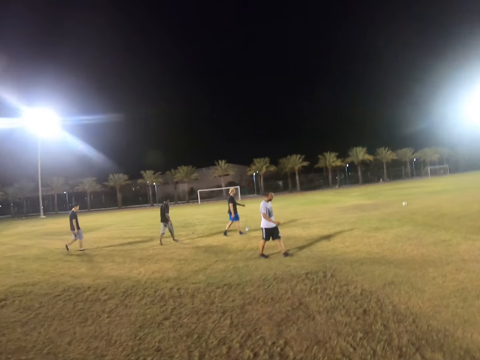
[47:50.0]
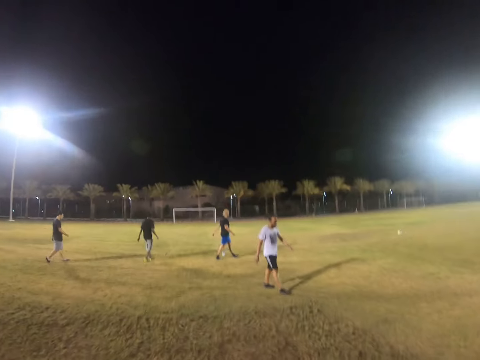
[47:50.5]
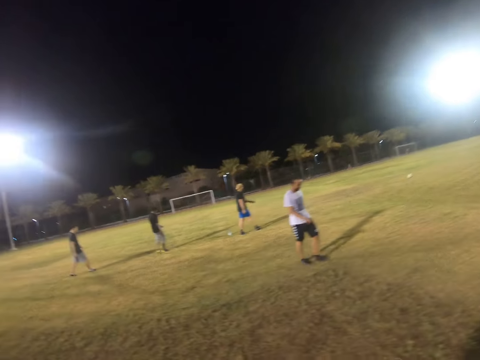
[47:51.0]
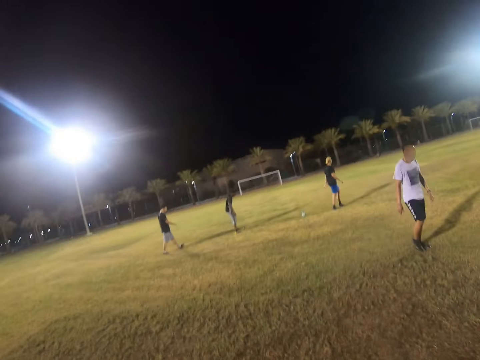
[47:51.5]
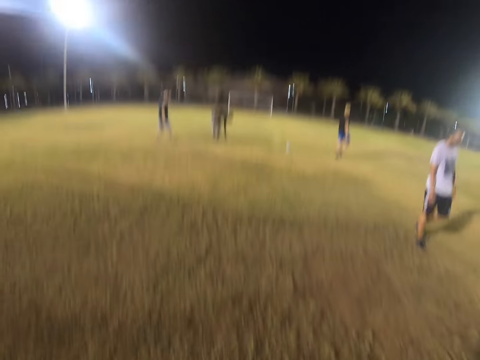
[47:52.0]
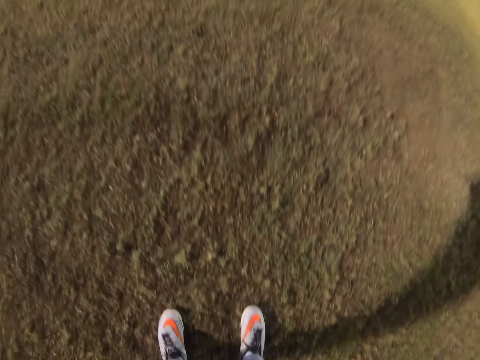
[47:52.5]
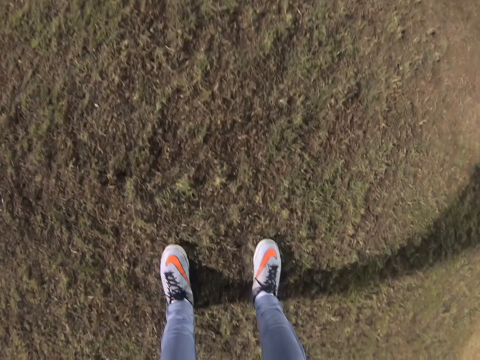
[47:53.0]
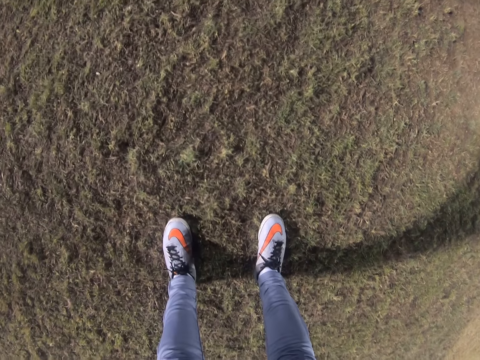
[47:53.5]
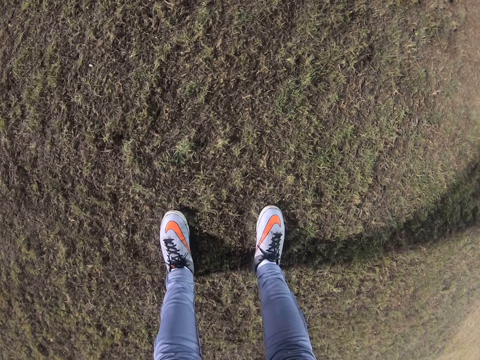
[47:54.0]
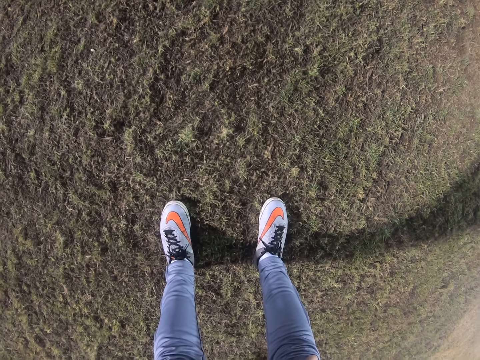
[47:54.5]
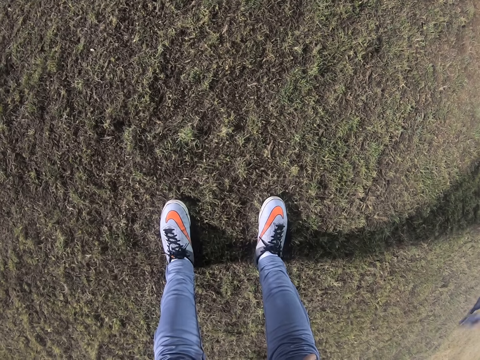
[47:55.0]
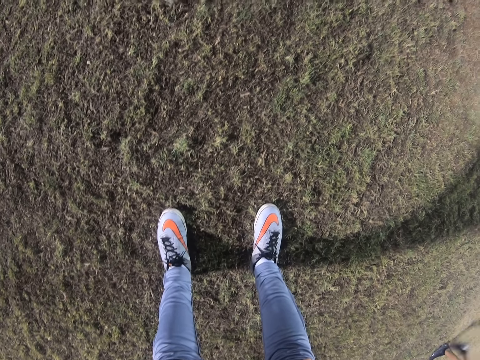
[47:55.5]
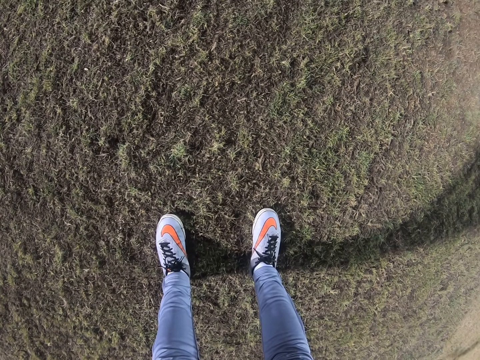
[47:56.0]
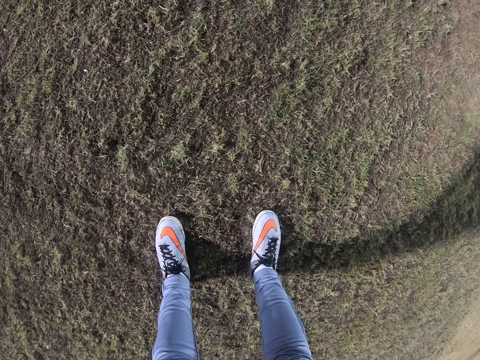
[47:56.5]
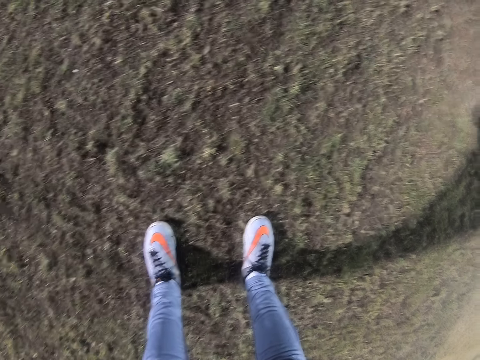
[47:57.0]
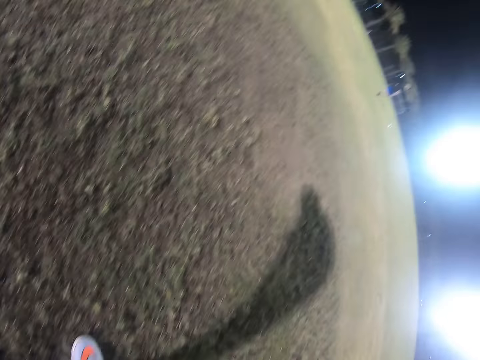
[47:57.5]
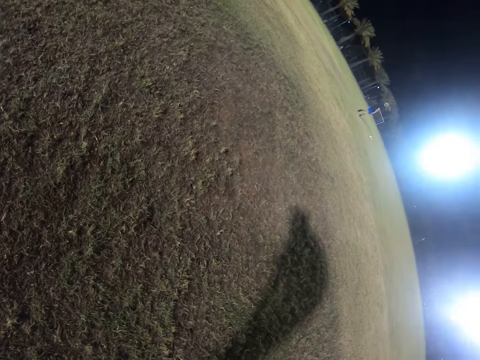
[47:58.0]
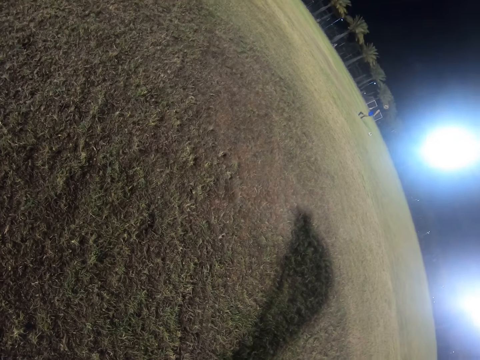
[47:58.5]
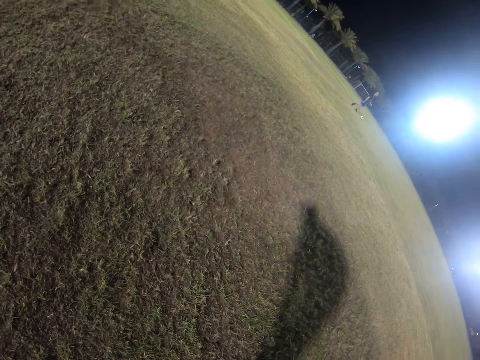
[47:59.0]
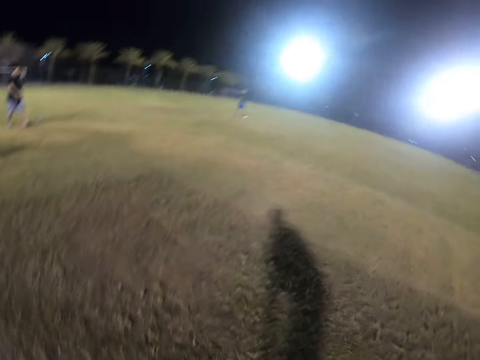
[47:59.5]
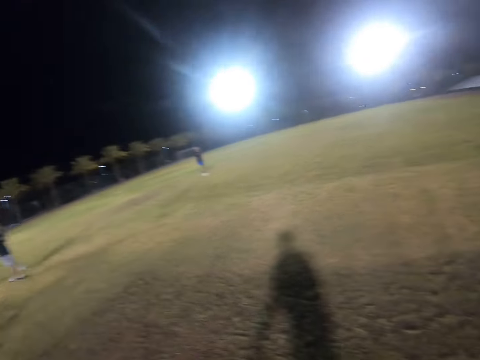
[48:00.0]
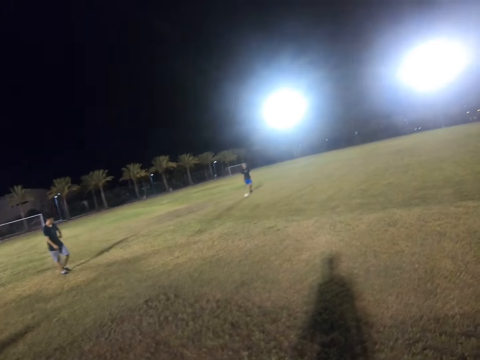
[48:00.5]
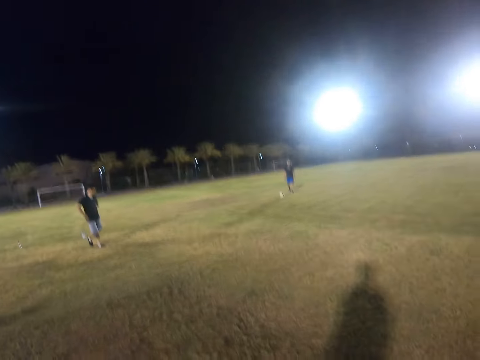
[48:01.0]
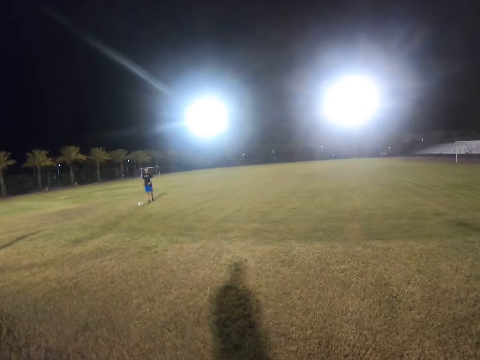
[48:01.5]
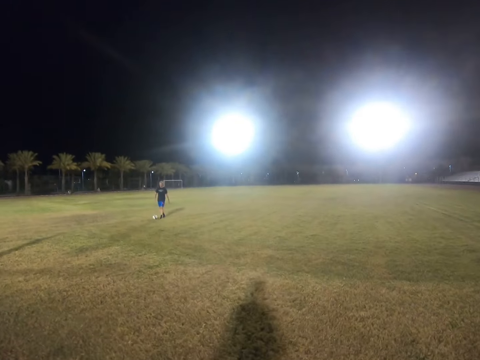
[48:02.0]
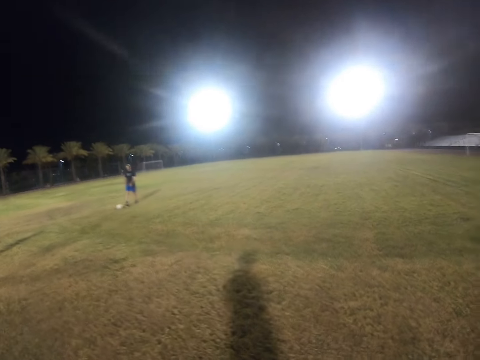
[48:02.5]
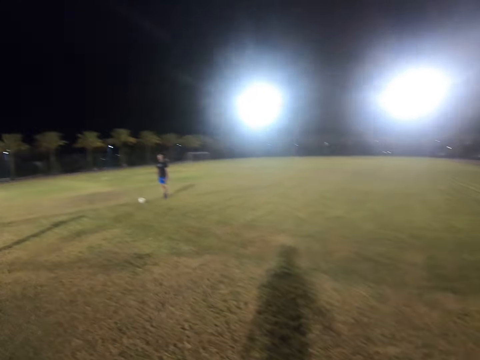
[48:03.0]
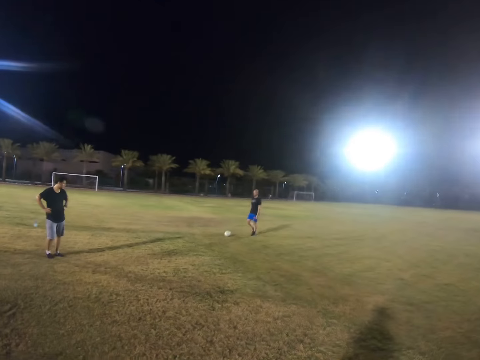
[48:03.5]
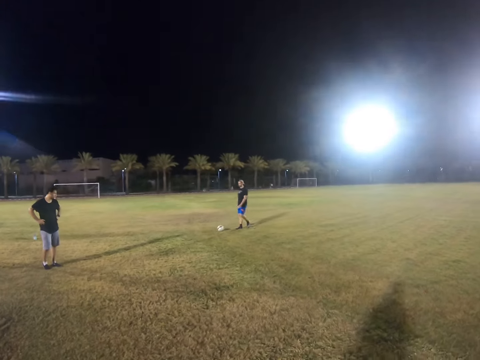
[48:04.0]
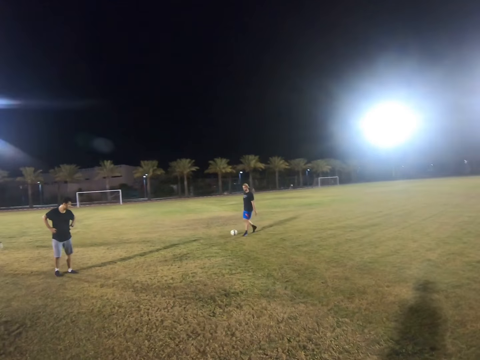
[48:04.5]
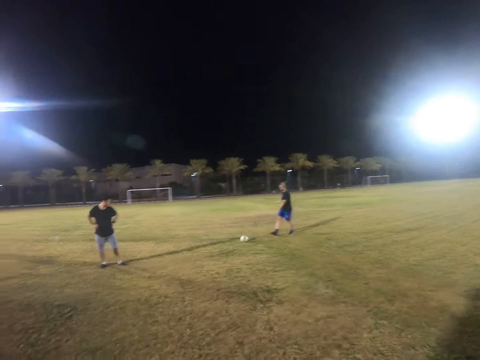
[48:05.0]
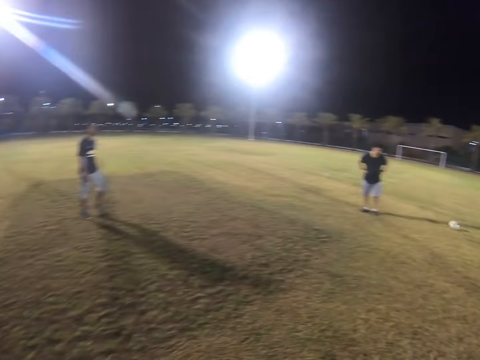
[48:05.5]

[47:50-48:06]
The camera wearer looks down on the ground. They look on the other side. They look around. They walk on the field.

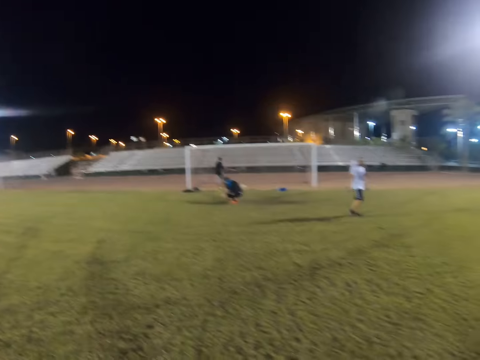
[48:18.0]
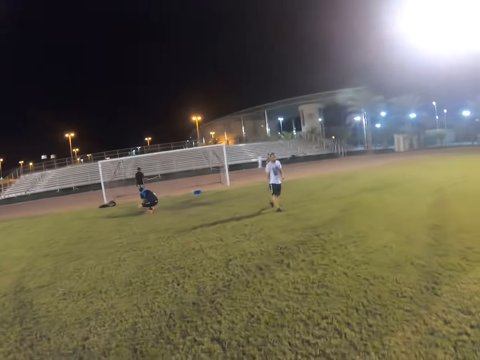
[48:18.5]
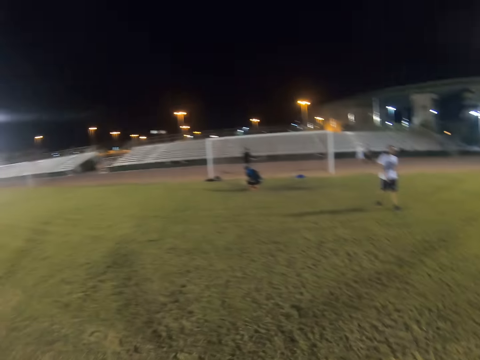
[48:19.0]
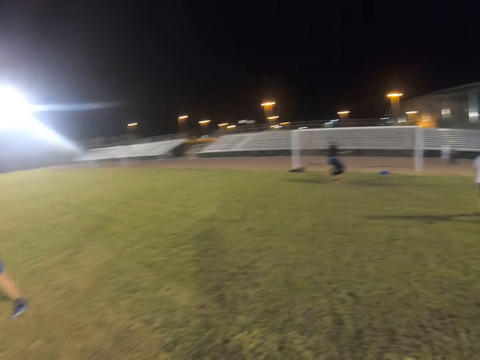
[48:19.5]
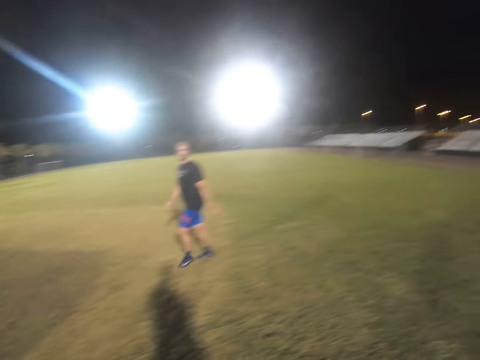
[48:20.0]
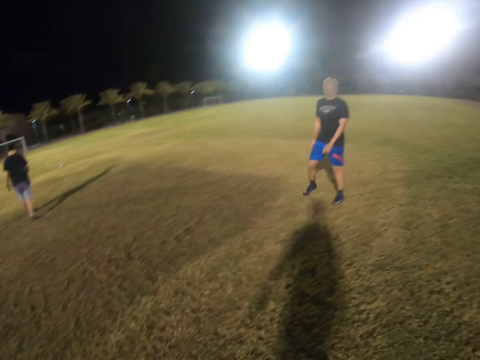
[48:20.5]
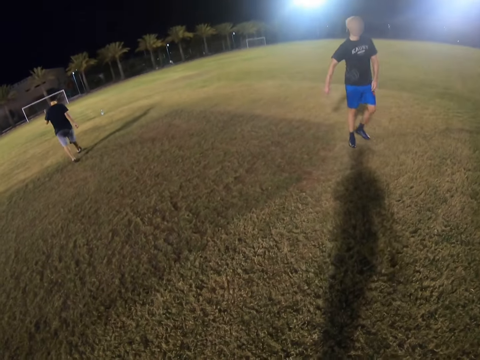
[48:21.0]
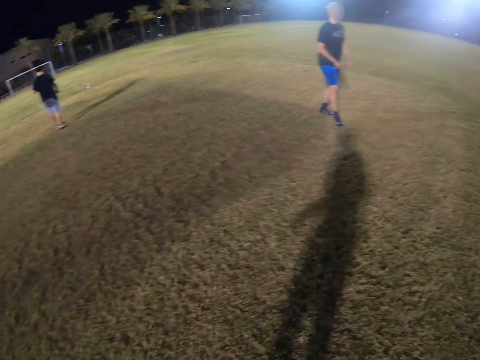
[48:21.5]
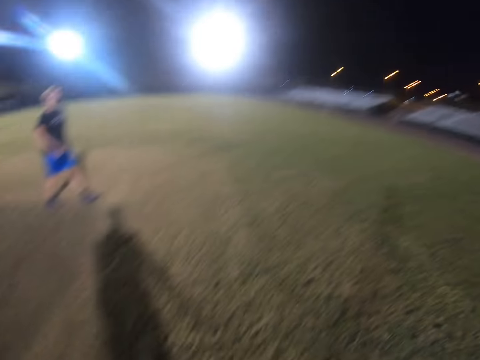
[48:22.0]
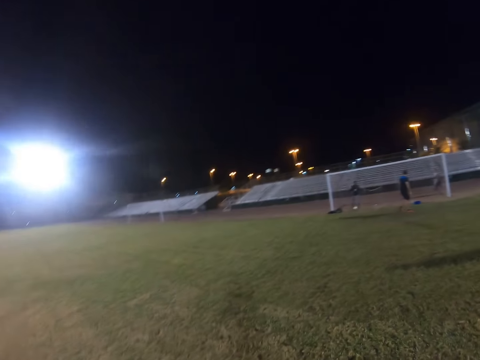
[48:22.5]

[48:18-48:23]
The camera wearer looks around the field.

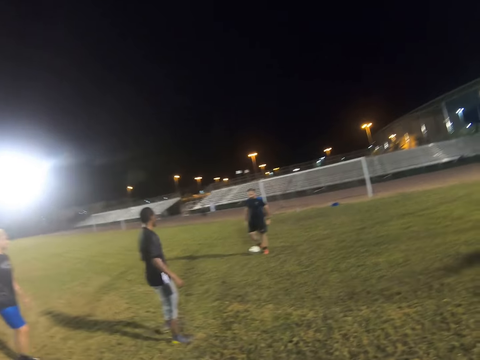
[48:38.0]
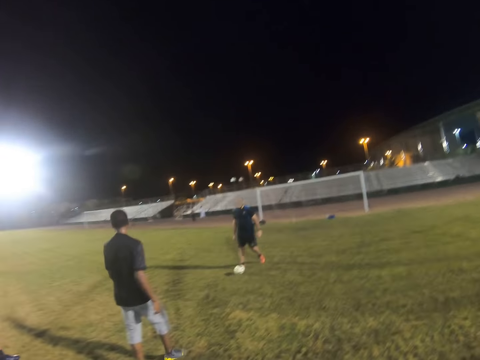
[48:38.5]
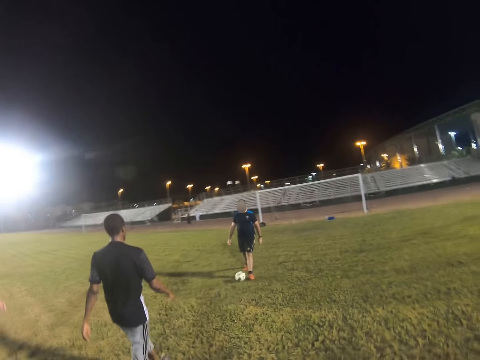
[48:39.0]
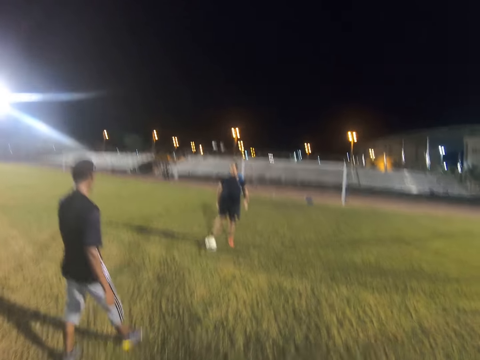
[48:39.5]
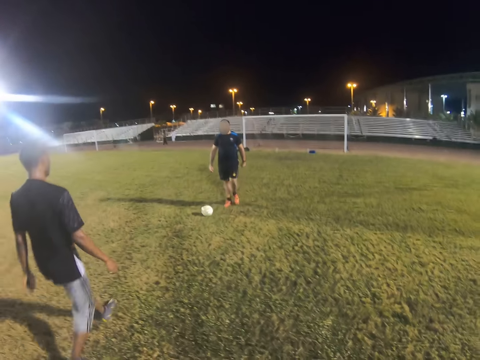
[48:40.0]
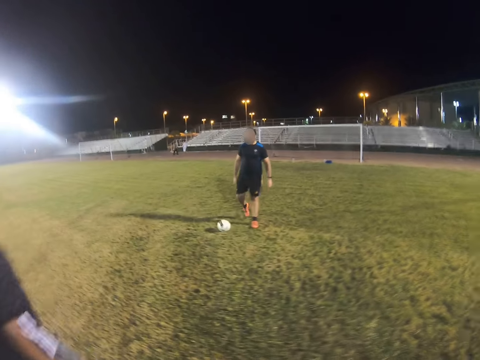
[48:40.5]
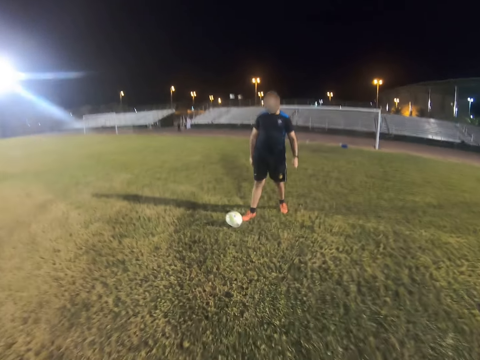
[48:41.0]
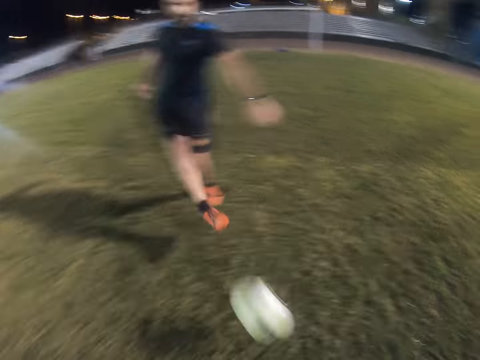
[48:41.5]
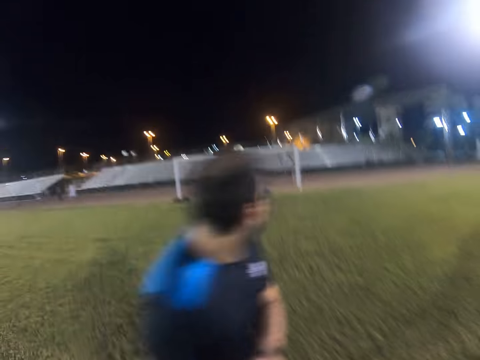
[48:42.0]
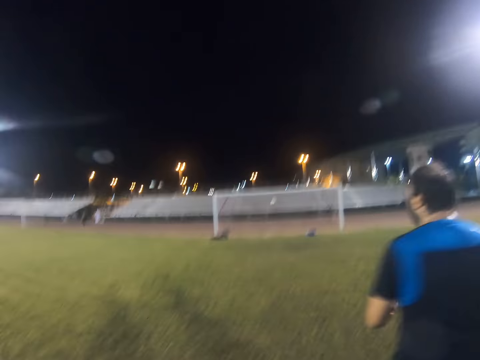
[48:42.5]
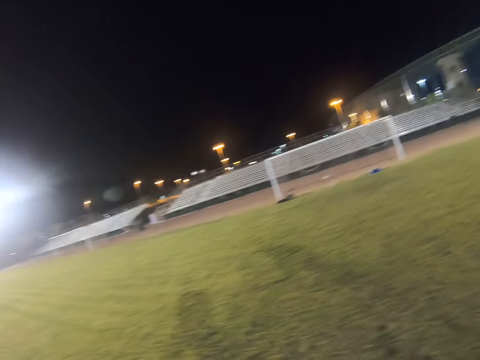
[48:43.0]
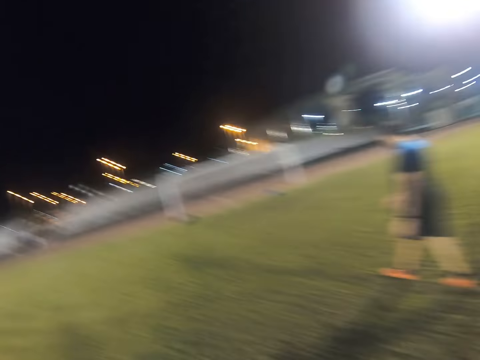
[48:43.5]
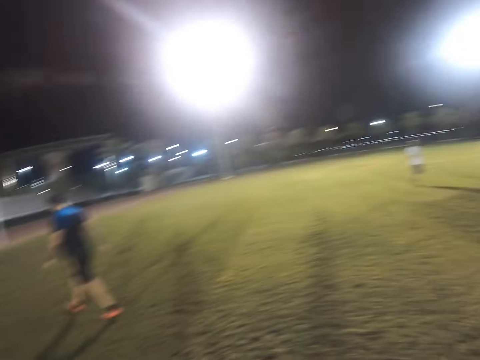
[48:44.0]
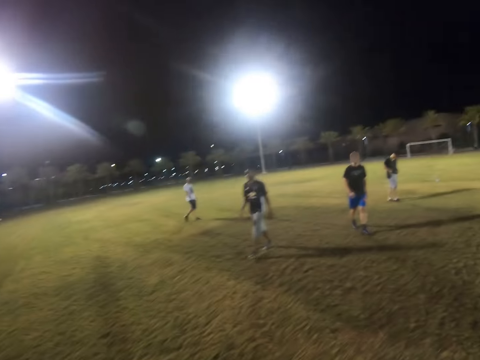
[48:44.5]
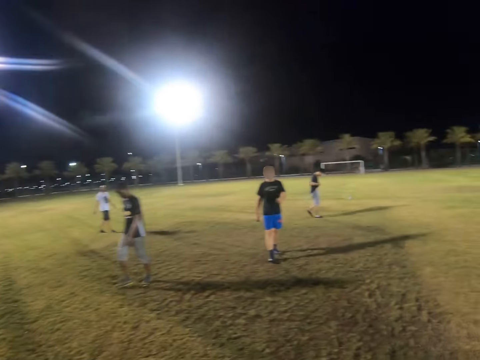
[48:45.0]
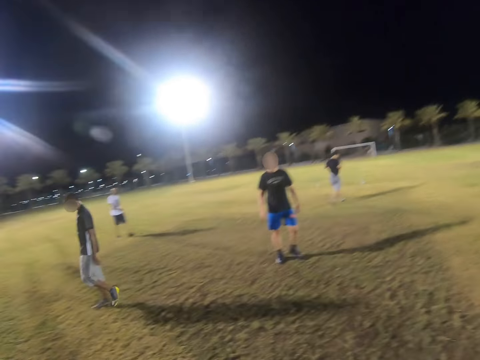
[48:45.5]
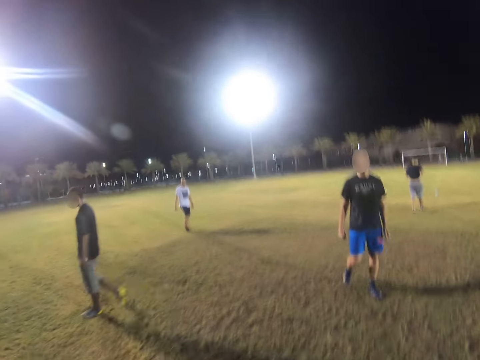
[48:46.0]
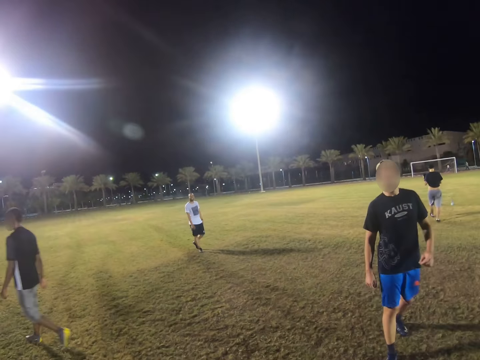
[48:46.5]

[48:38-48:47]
The camera wearer walks towards the ball. They kick the ball. They walk on the field.
